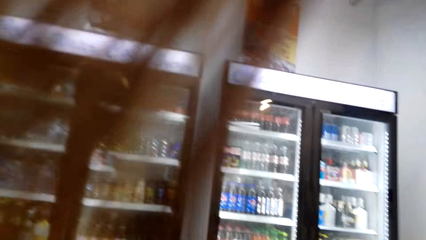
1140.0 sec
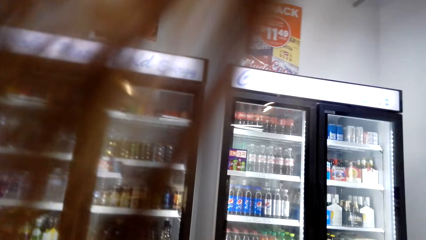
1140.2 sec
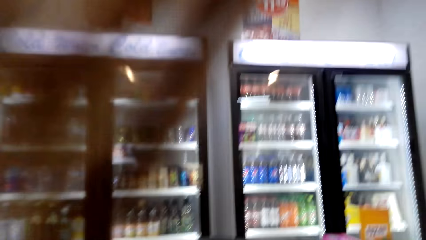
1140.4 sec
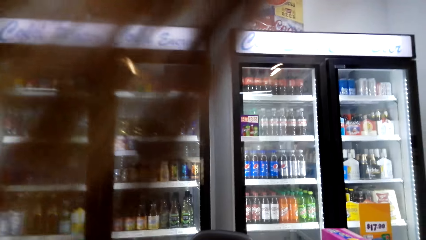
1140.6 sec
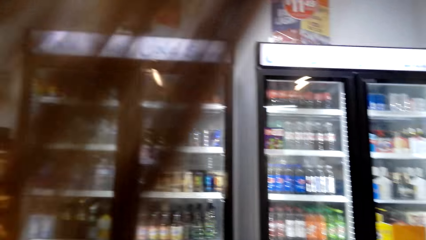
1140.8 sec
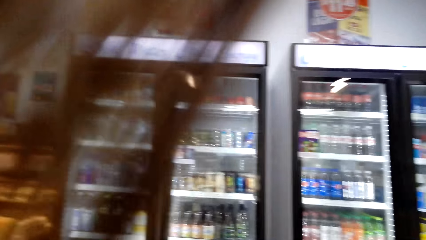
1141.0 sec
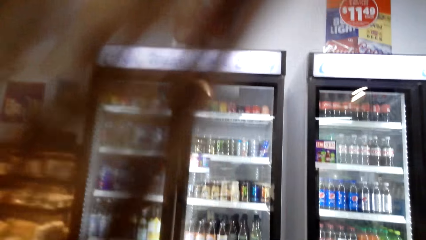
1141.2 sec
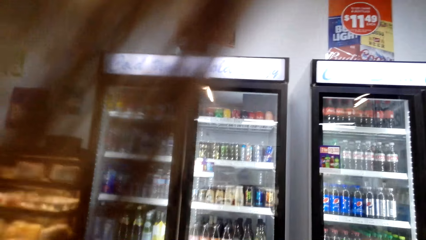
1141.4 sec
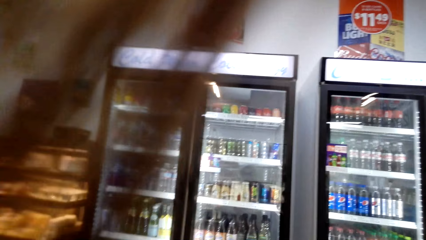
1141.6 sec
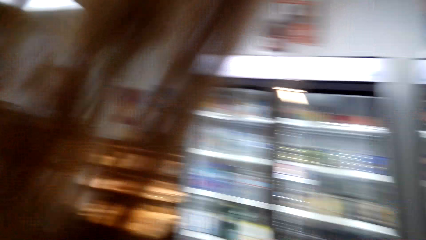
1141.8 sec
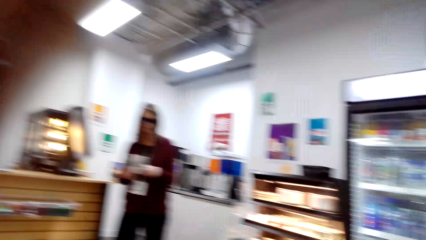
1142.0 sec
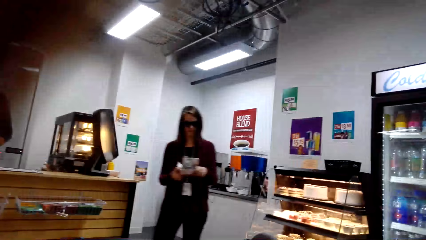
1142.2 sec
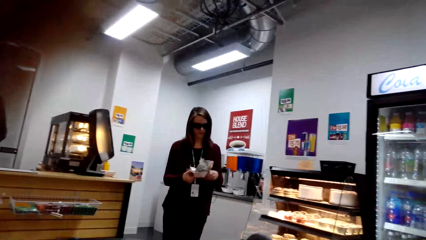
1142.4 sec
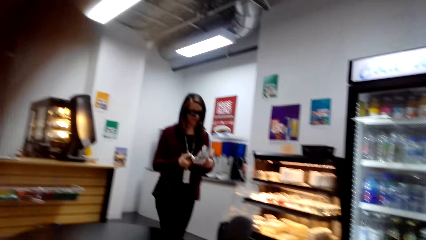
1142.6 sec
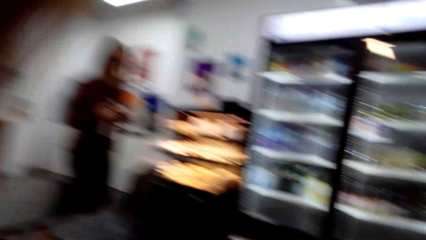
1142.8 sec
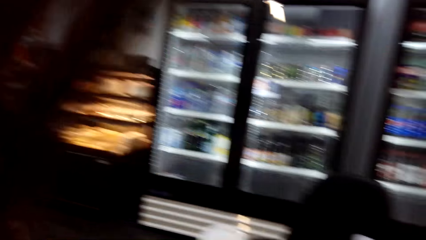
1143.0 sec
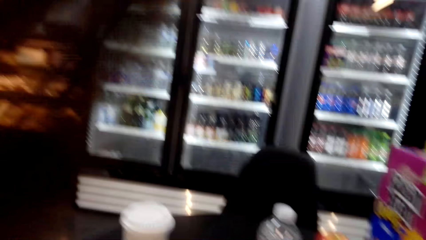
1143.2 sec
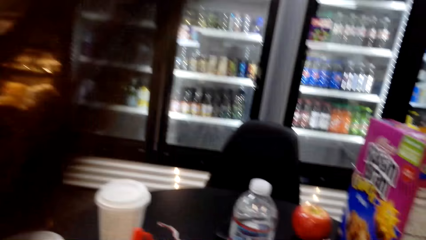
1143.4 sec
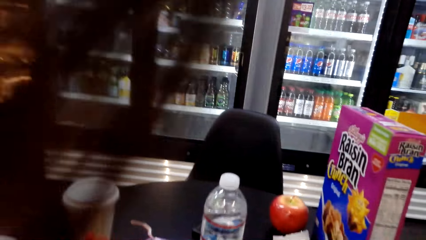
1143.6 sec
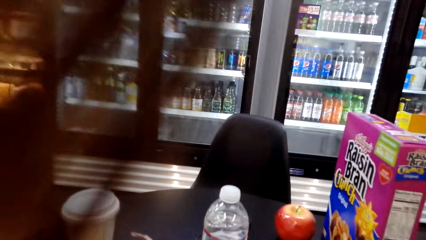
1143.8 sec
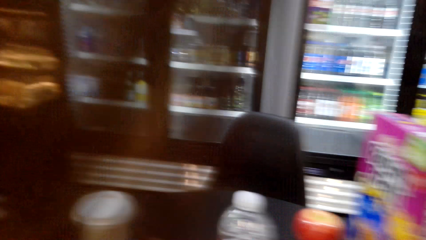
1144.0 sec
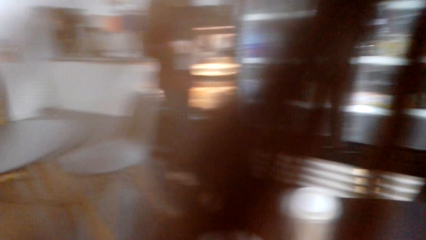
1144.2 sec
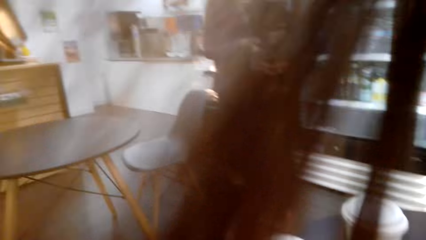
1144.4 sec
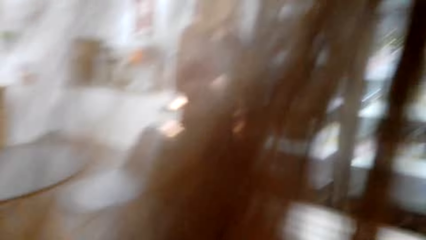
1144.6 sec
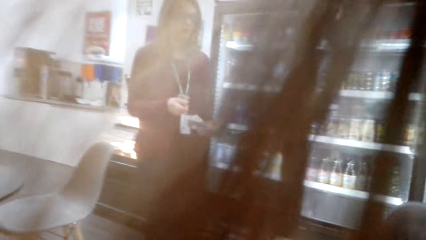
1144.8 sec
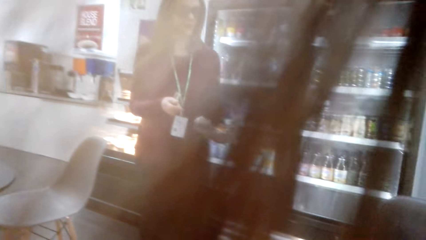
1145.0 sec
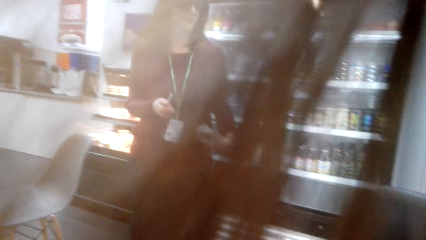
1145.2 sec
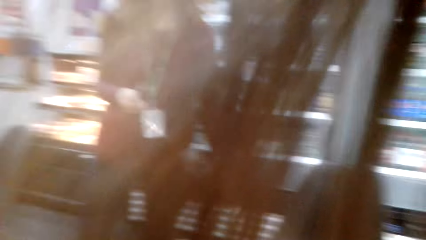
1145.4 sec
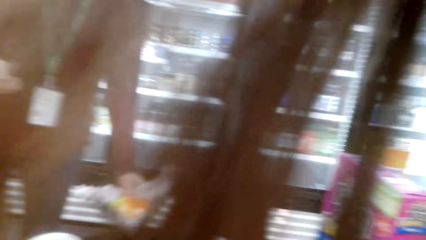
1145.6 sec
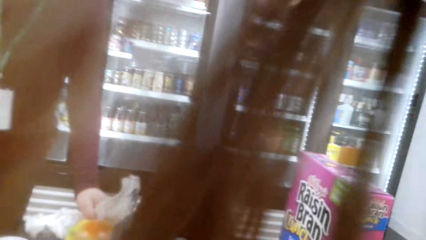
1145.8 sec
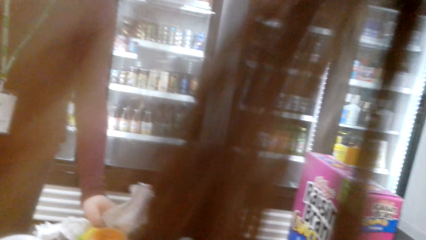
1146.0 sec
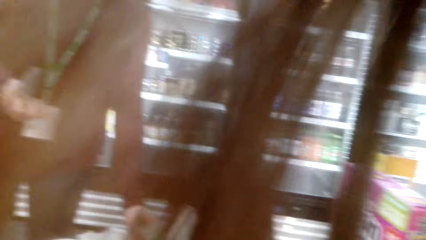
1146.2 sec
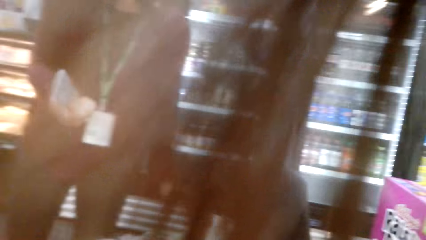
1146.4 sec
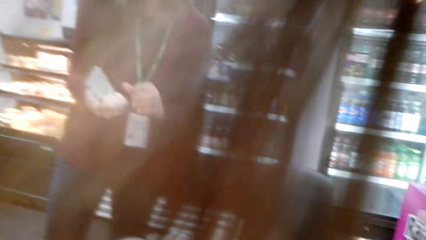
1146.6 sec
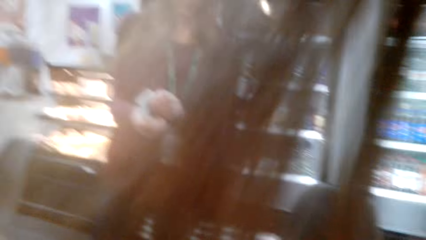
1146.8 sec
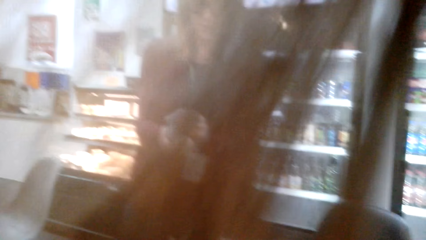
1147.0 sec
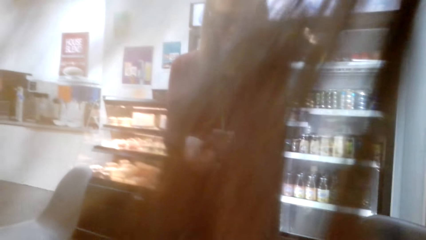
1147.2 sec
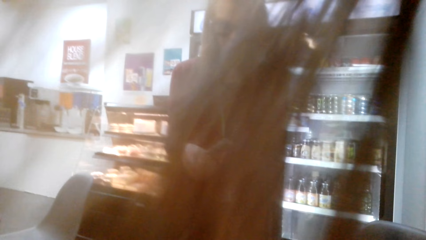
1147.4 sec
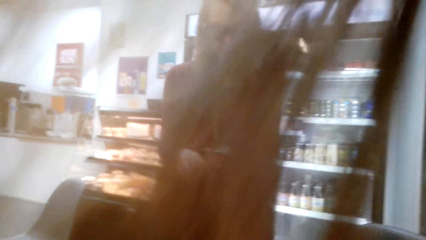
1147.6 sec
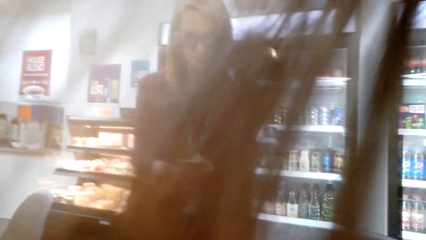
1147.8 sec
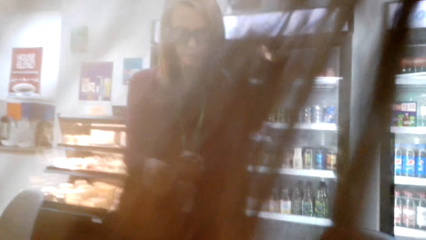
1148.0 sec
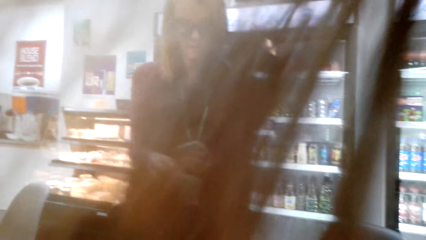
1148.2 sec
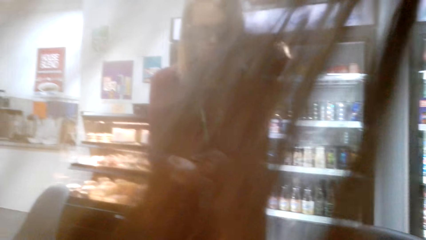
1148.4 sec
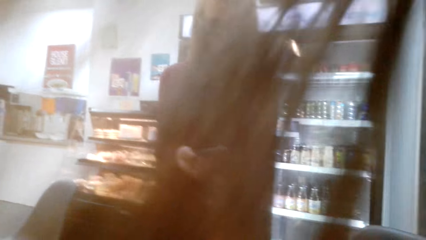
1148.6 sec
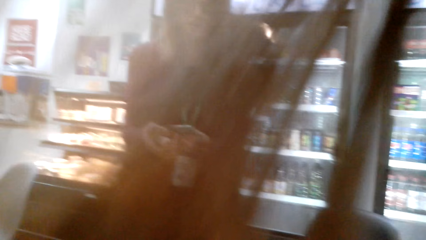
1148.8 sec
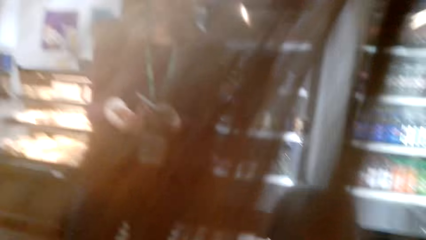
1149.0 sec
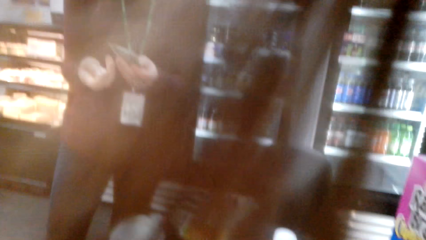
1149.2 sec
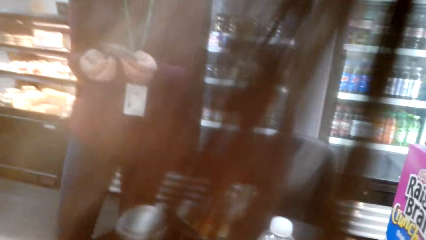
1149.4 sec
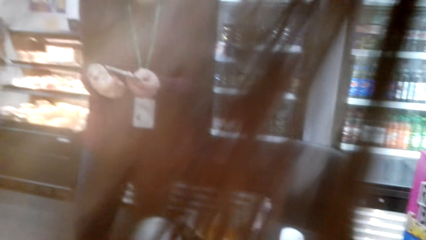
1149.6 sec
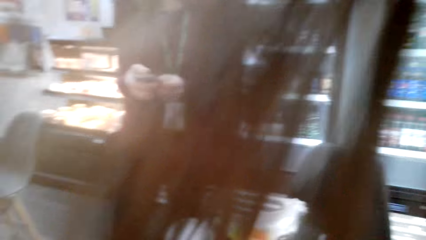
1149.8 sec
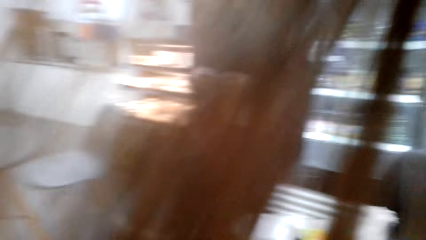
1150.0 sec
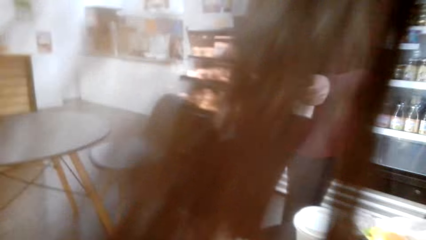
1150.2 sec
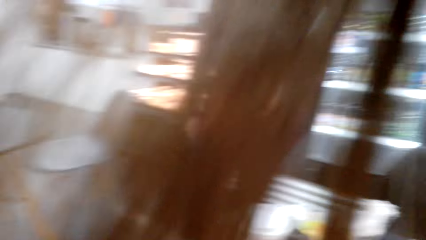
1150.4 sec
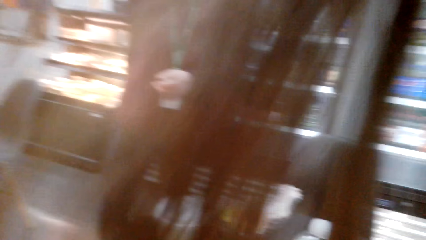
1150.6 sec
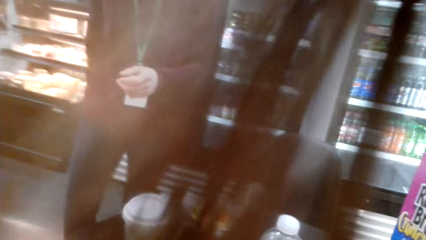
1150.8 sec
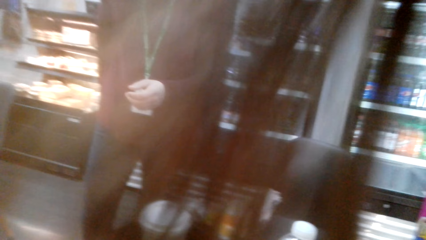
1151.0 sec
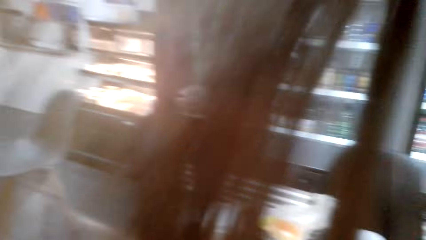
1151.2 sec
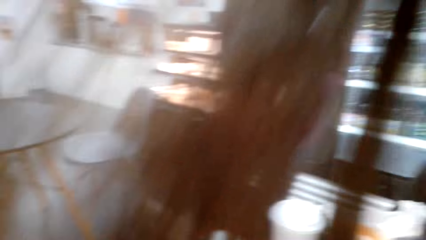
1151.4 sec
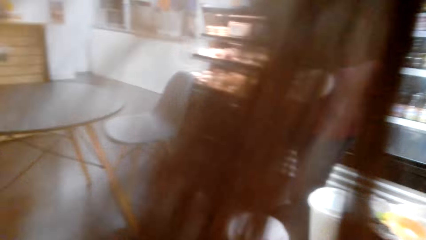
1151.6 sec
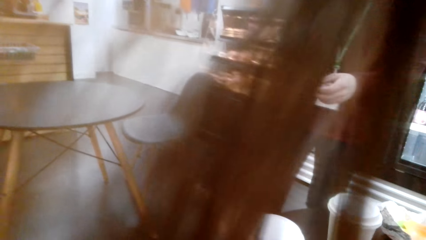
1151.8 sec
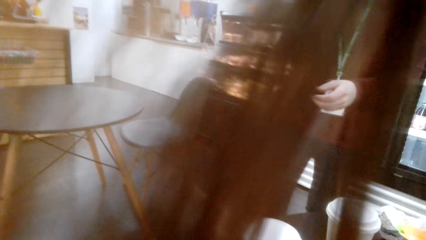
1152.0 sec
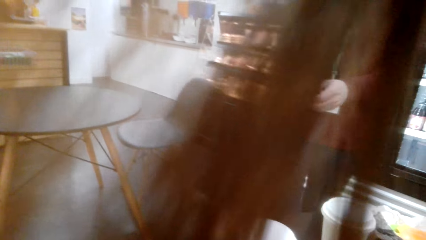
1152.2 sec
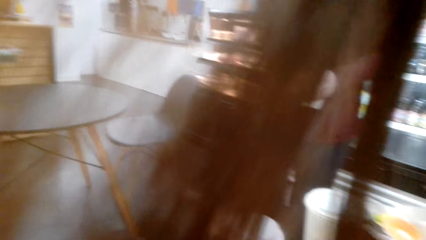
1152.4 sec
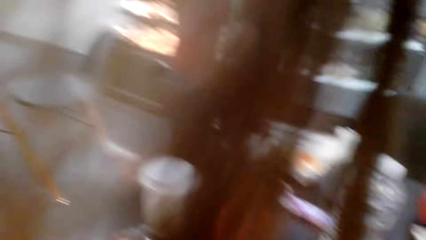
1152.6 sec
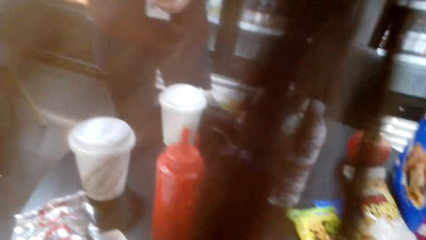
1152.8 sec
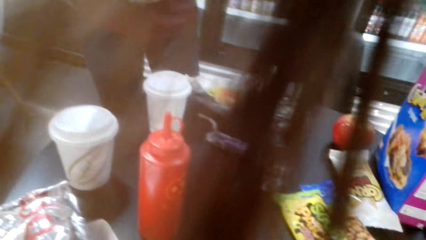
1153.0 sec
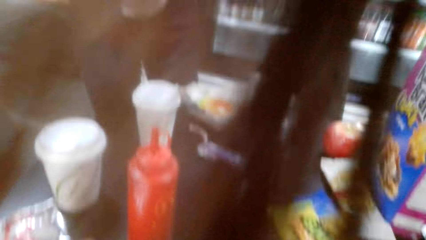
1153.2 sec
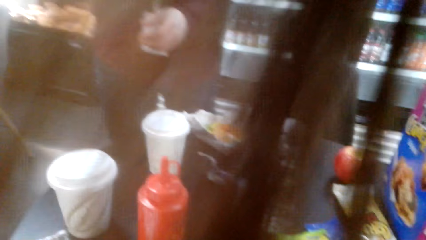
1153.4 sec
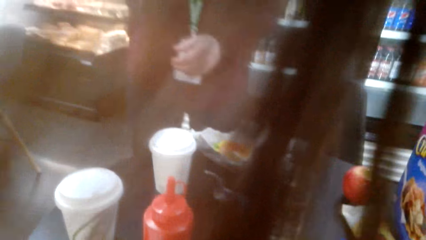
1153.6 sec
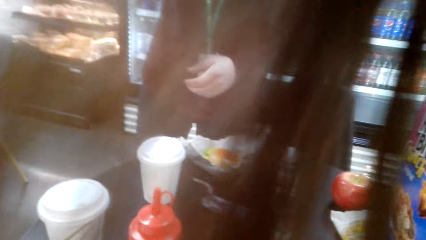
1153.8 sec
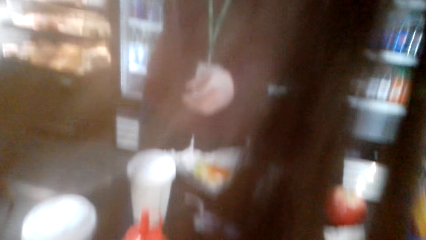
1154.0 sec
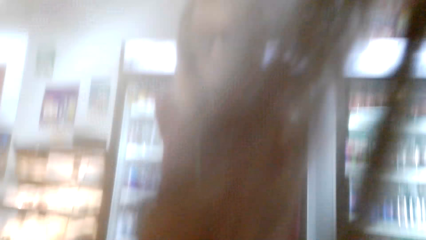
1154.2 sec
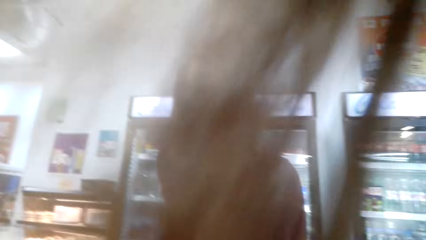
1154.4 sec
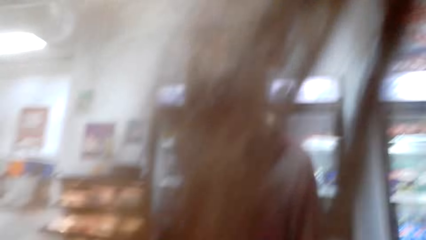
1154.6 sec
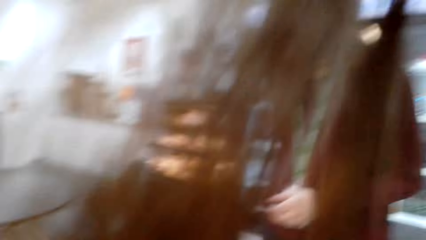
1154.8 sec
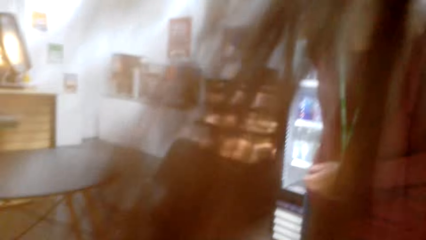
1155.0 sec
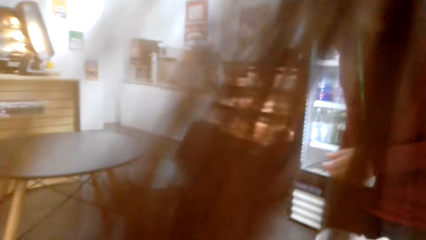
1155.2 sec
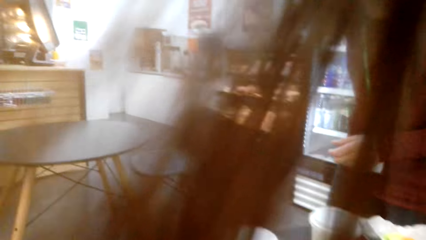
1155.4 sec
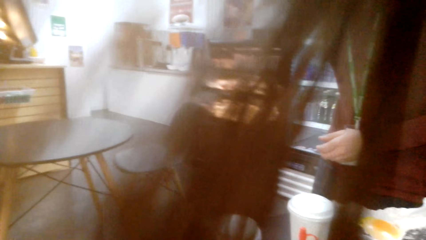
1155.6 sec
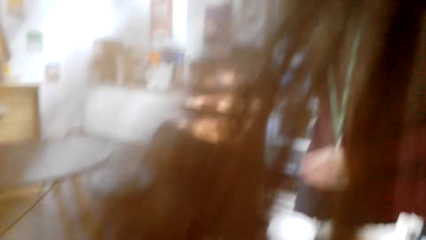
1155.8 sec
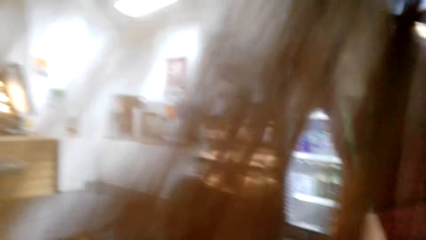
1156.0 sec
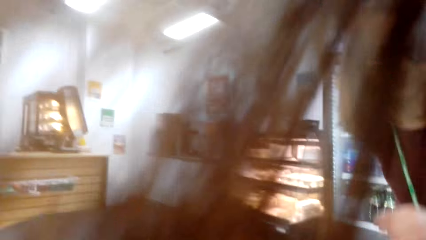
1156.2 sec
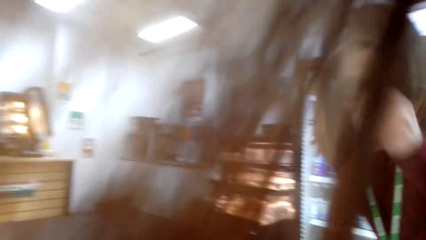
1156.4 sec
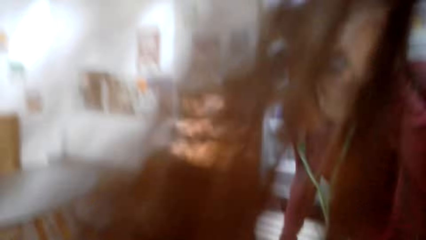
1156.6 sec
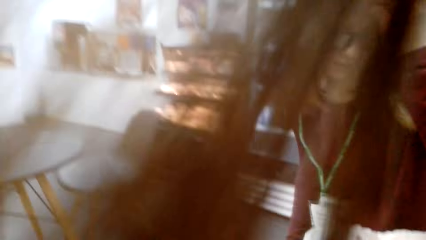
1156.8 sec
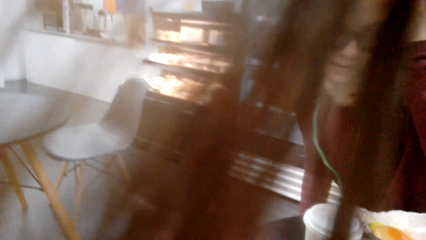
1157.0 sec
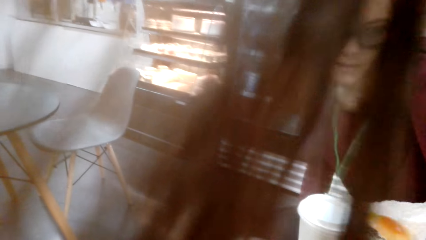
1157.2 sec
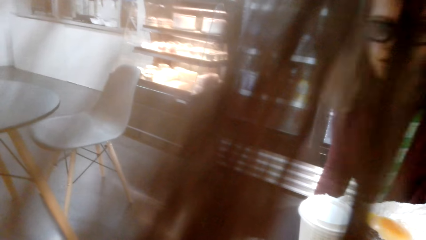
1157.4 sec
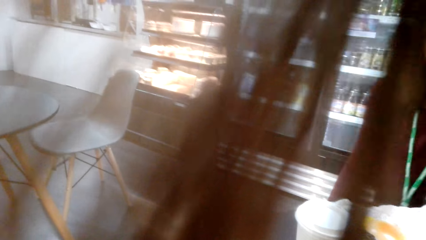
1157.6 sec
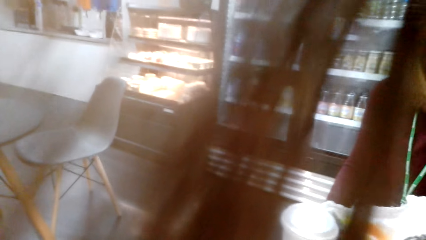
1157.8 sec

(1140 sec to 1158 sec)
The camera wearer looks around the shop. A woman walks around the shop. The camera wearer eats. The woman places food on the table. The camera wearer converses with the woman. They hold cards. They converse with the woman. The woman places the cards on her pocket. The camera wearer eats. The woman stands in the shop. The camera wearer converses with the woman. The woman sits on a chair.
